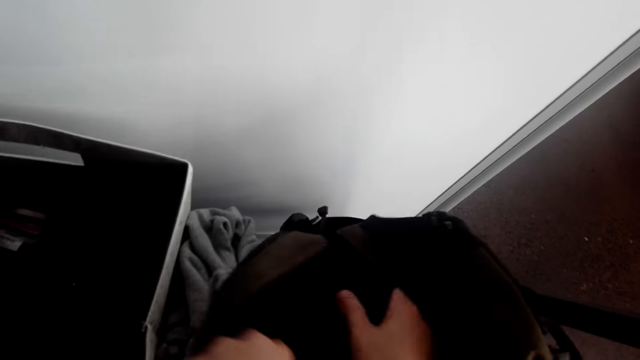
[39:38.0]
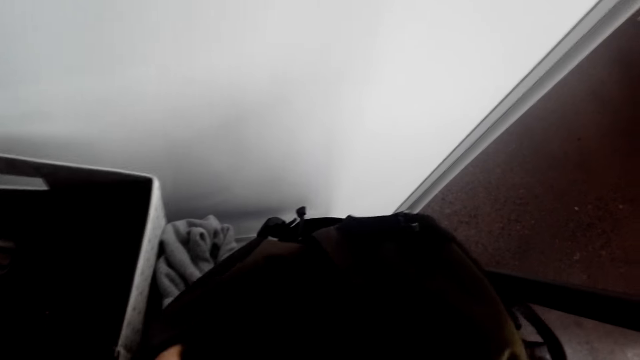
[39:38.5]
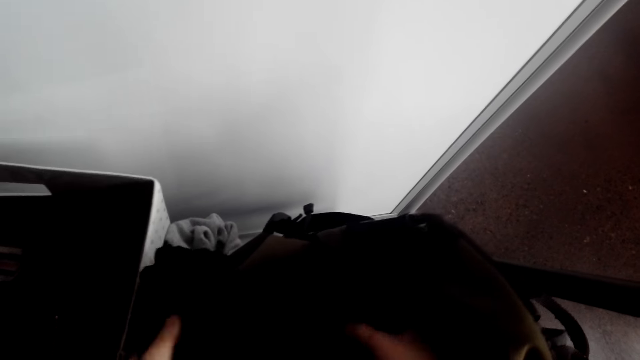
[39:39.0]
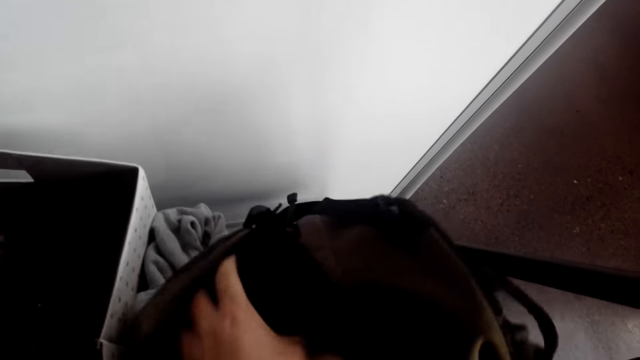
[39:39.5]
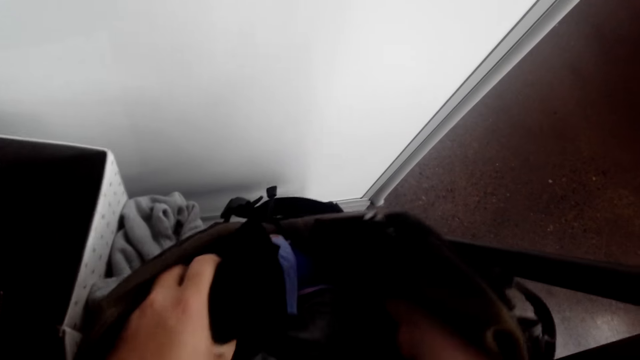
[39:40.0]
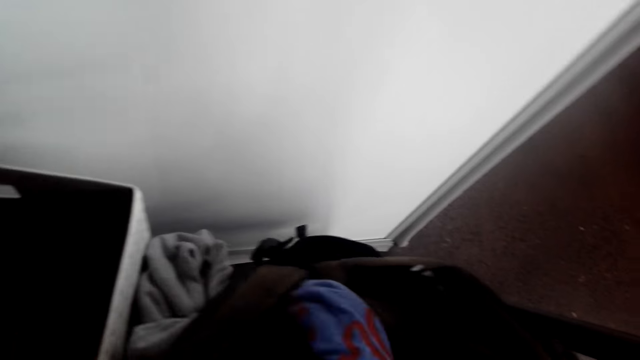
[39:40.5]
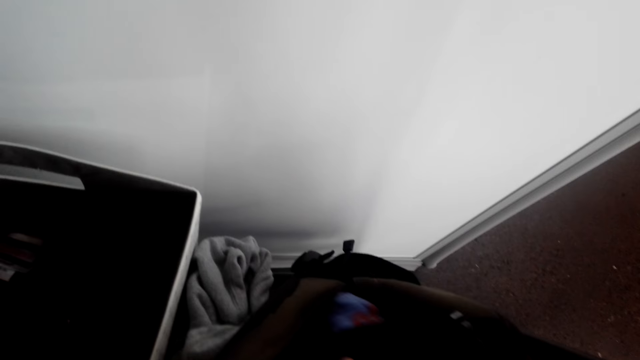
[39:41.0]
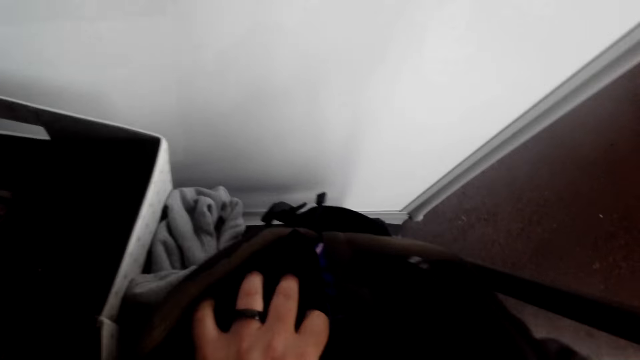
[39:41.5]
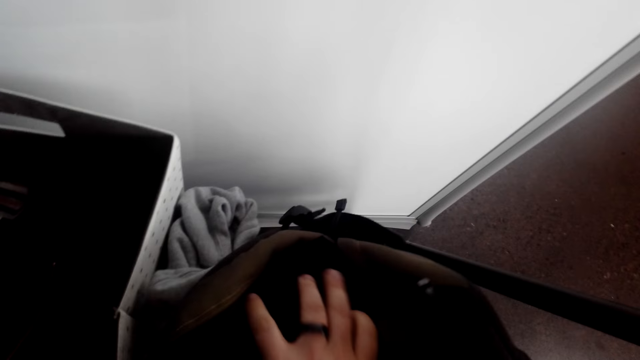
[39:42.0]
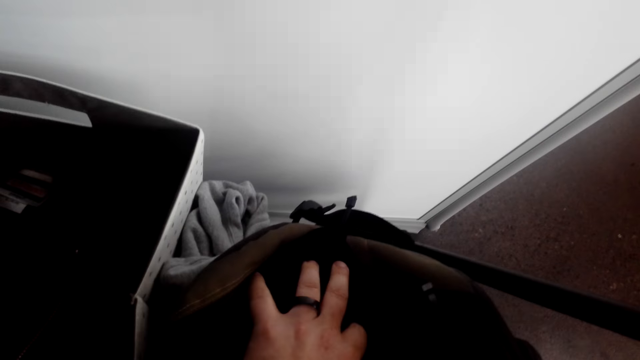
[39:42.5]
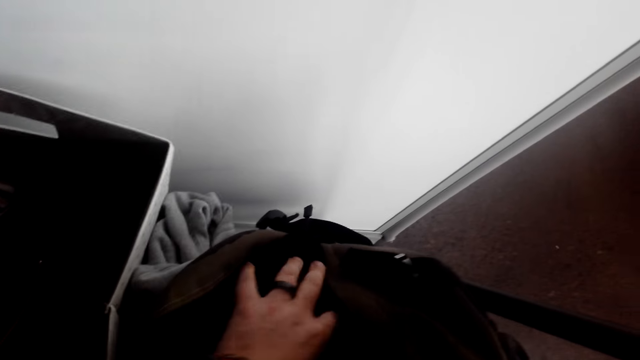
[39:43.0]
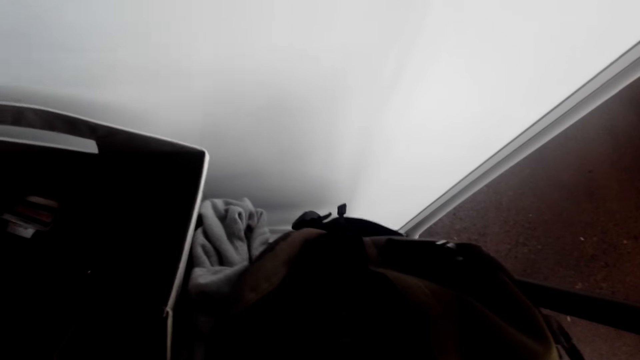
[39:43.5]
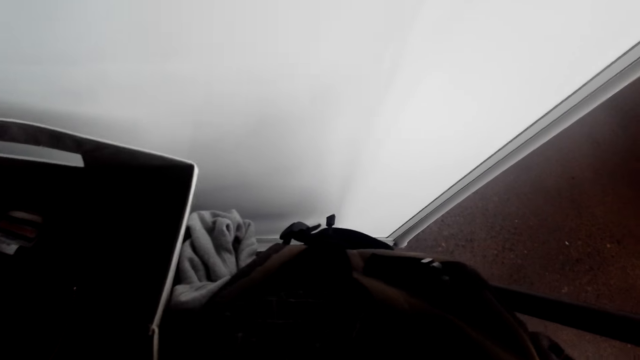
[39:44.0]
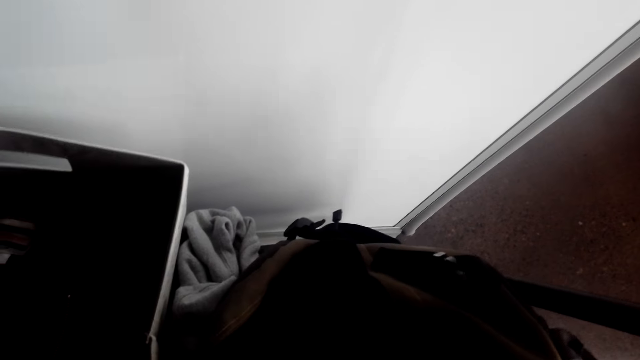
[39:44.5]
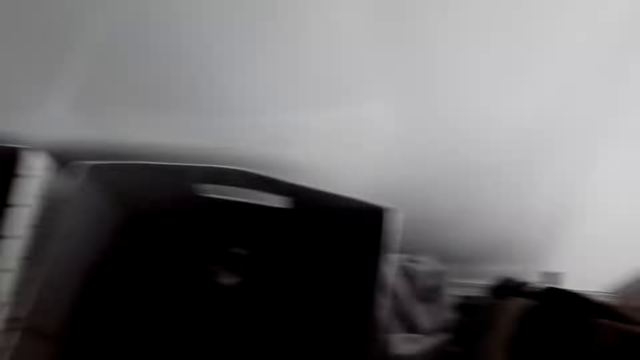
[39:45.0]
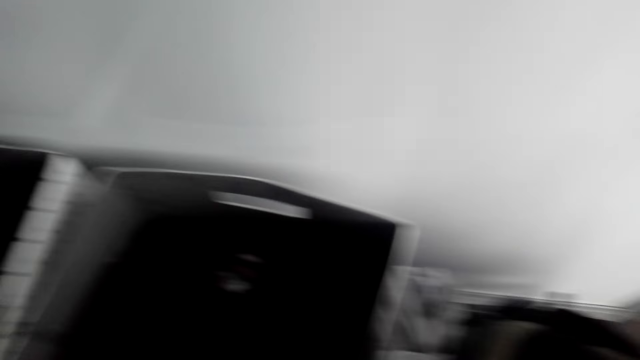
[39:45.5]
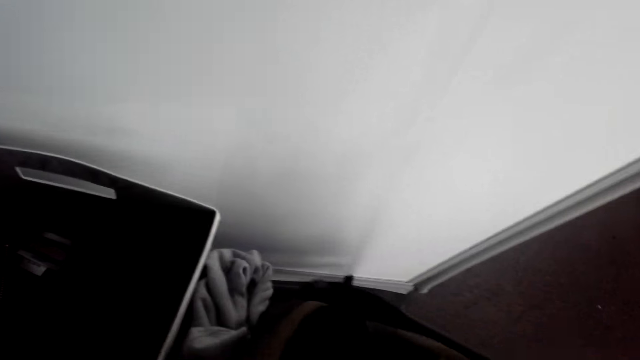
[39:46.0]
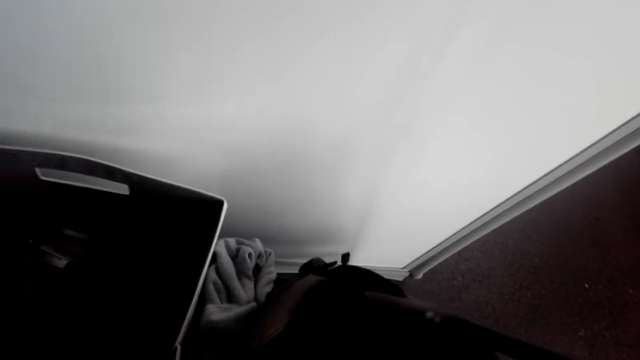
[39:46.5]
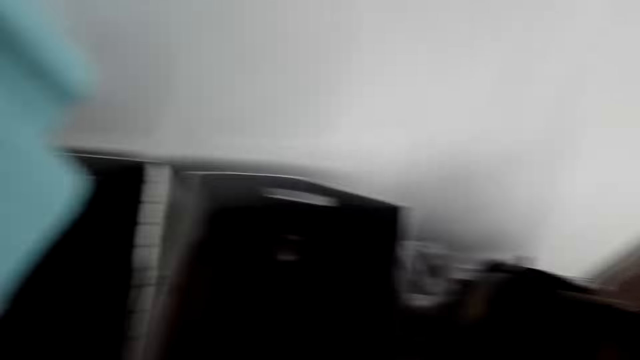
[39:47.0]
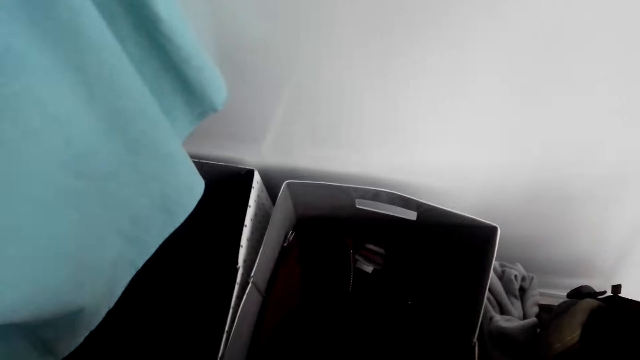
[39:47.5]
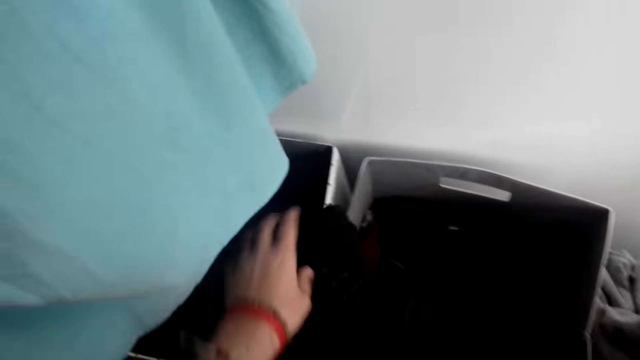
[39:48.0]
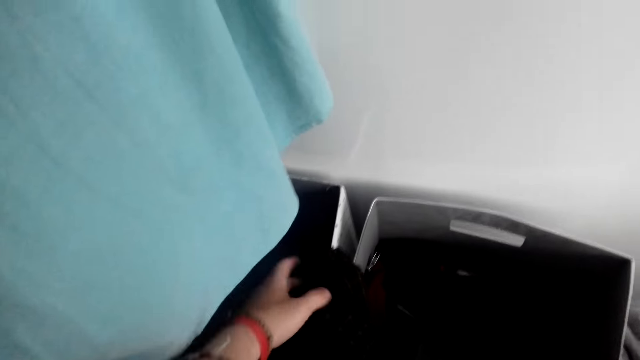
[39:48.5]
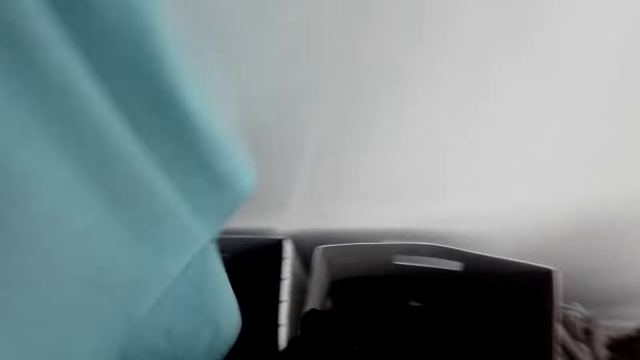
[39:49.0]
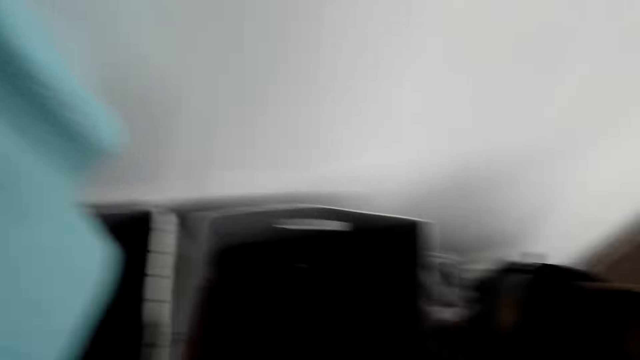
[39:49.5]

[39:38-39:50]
The camera wearer looks at the bag.

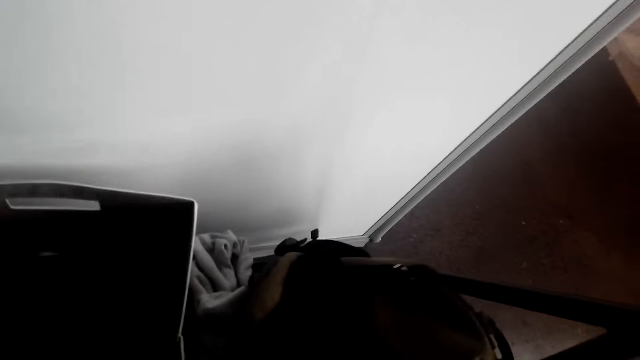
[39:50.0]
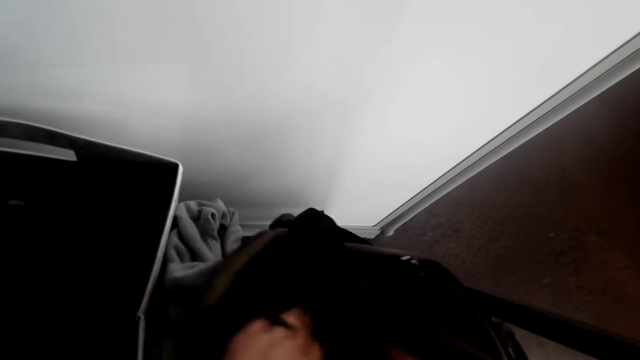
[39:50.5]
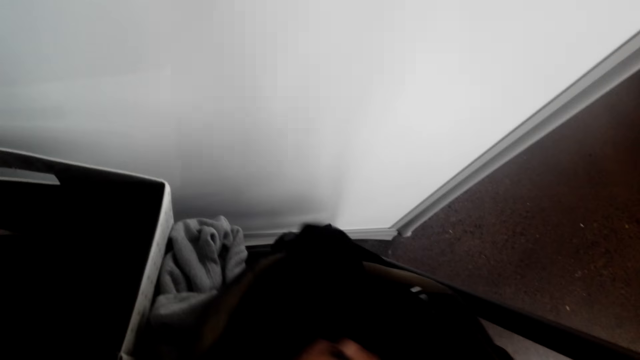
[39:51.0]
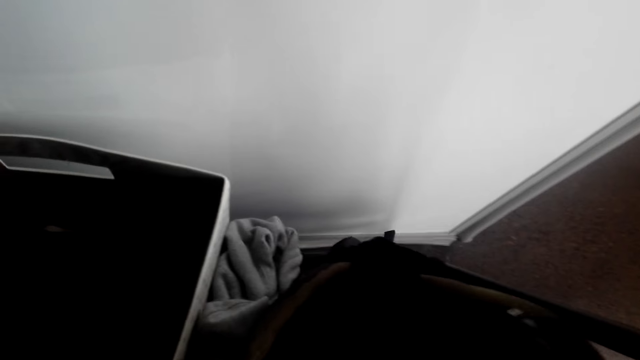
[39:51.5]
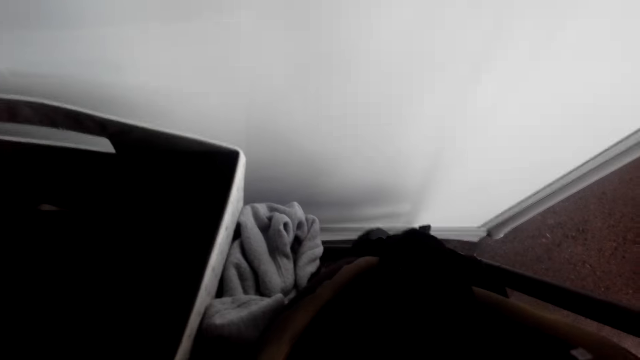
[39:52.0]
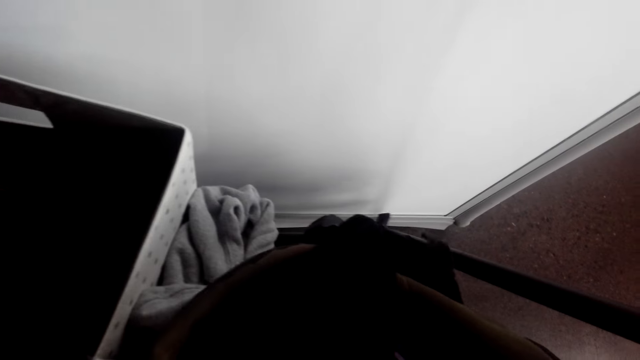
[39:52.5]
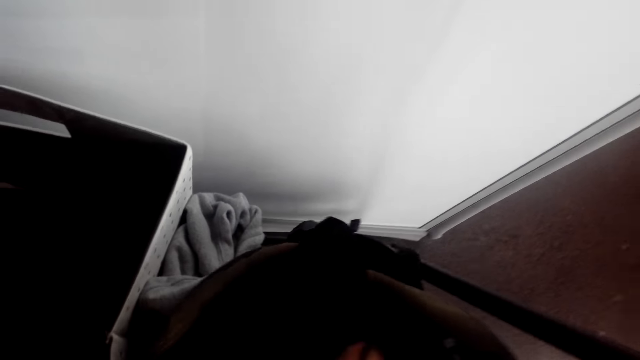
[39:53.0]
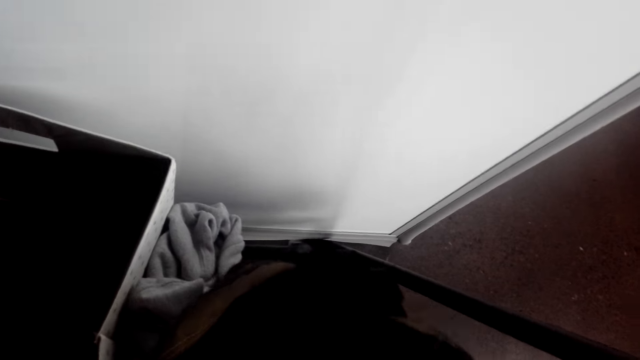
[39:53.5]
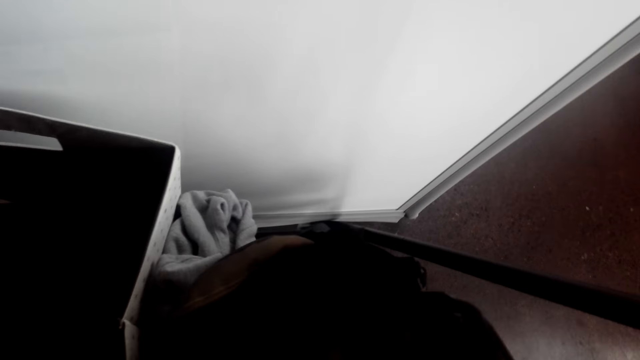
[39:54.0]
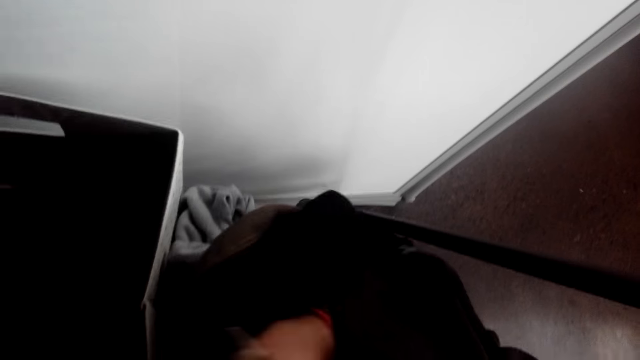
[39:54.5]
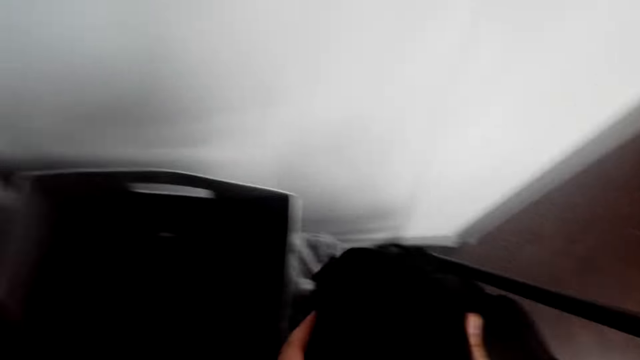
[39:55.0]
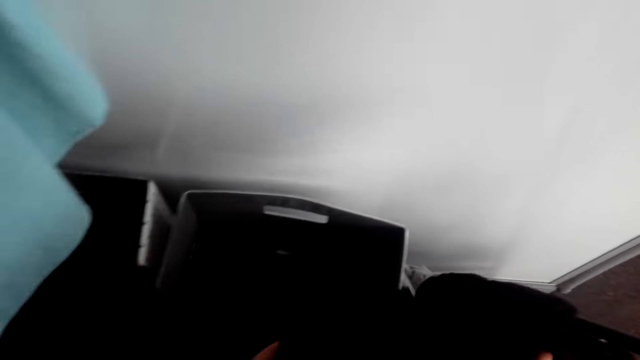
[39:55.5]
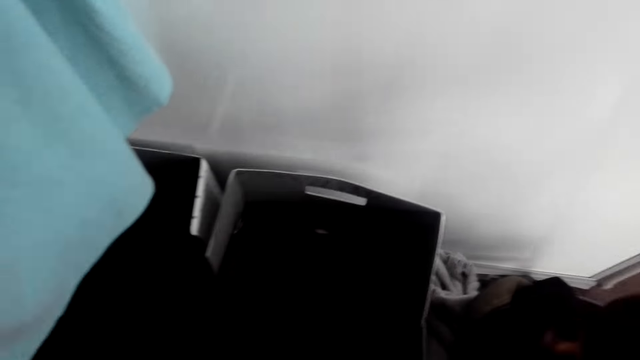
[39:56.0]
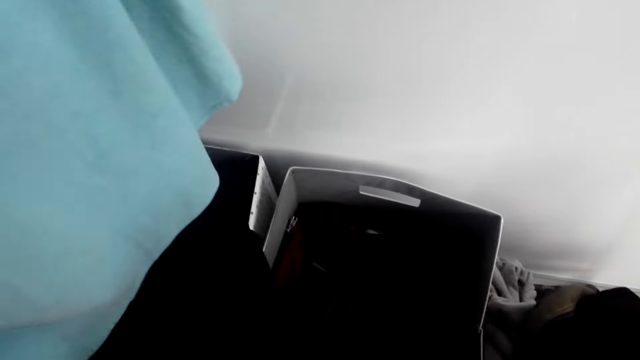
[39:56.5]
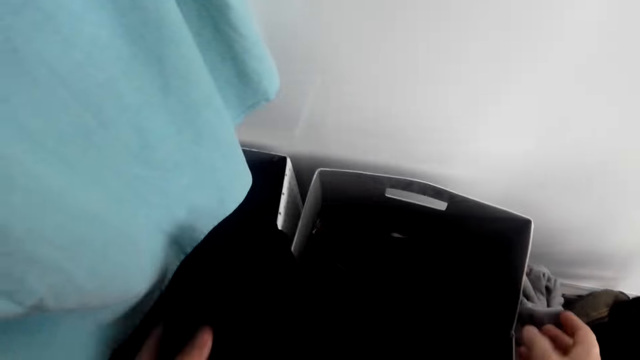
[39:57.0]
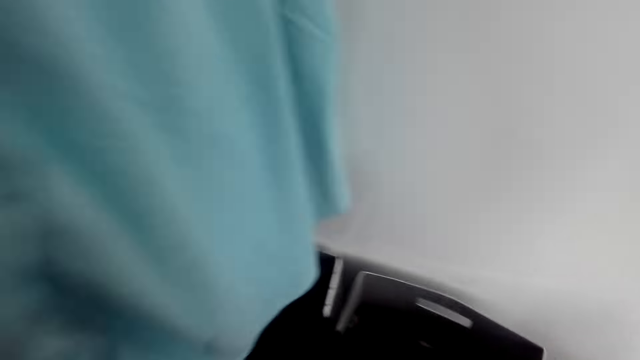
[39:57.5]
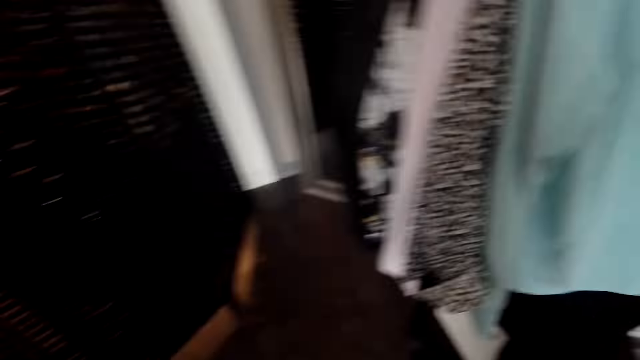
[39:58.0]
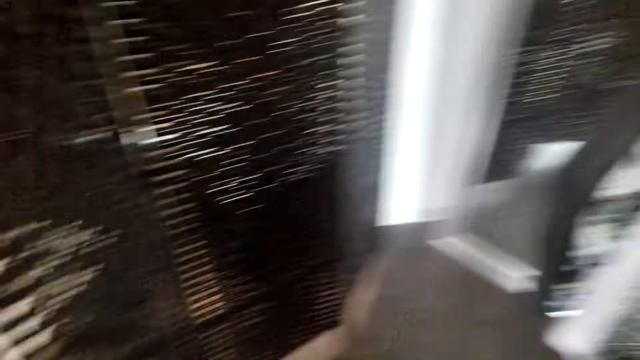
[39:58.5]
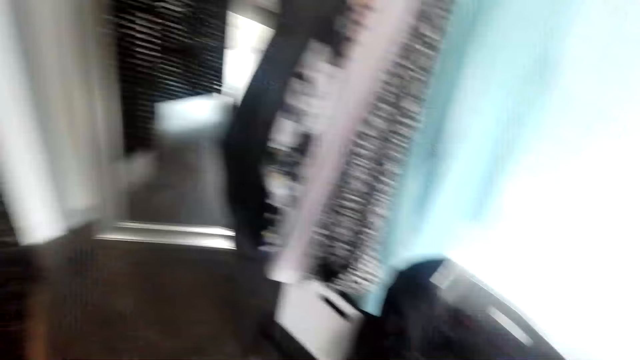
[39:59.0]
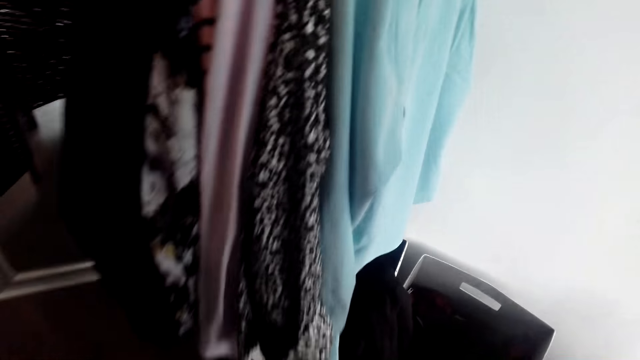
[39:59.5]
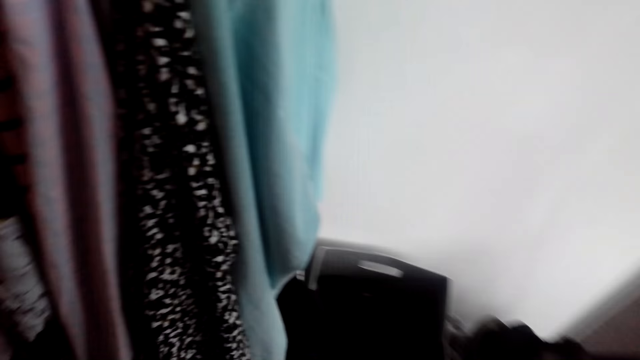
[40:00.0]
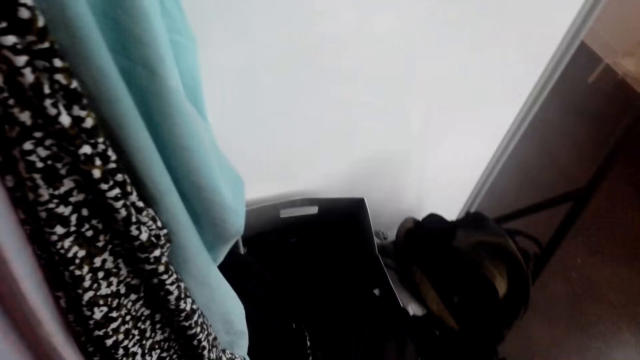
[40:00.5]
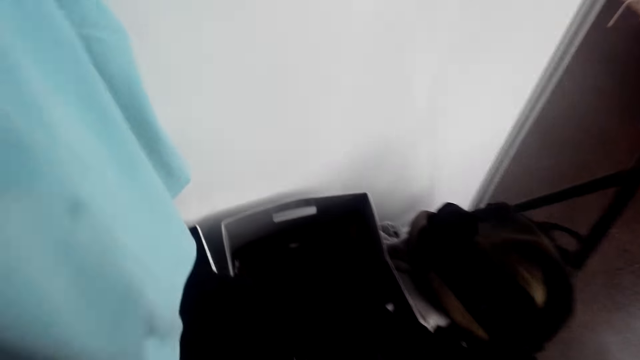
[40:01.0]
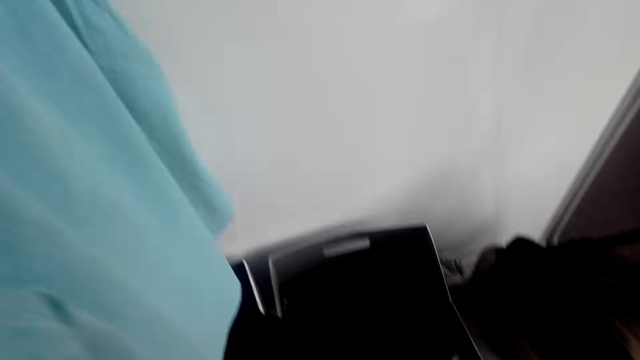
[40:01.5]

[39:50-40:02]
The camera wearer picks up a cloth. They put down the cloth. They look around the room.
